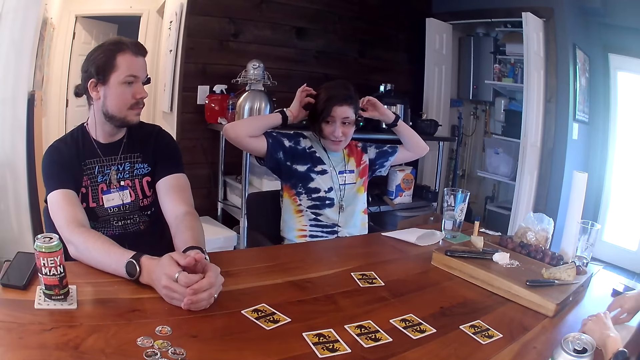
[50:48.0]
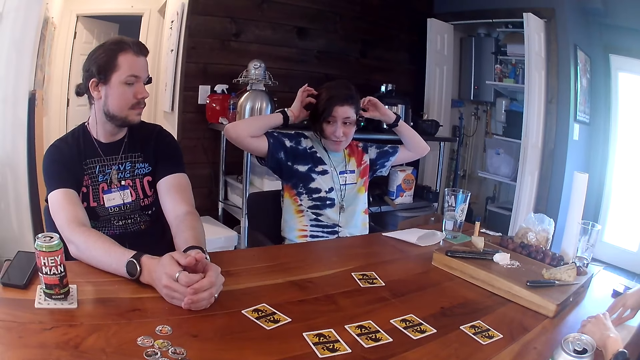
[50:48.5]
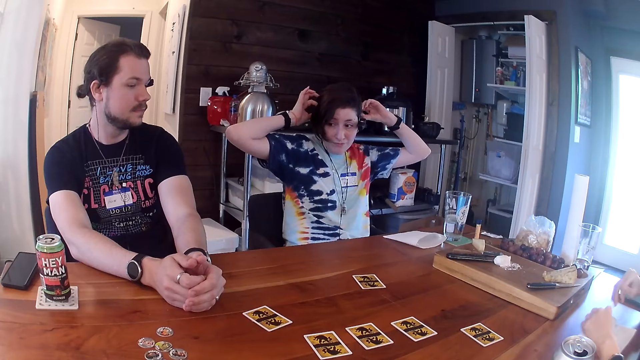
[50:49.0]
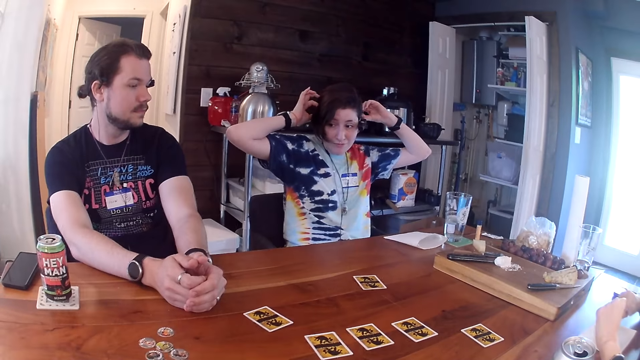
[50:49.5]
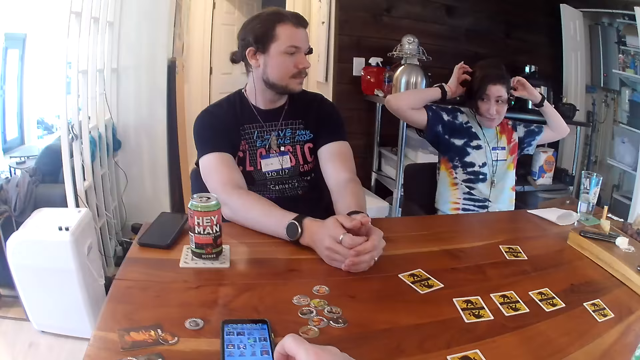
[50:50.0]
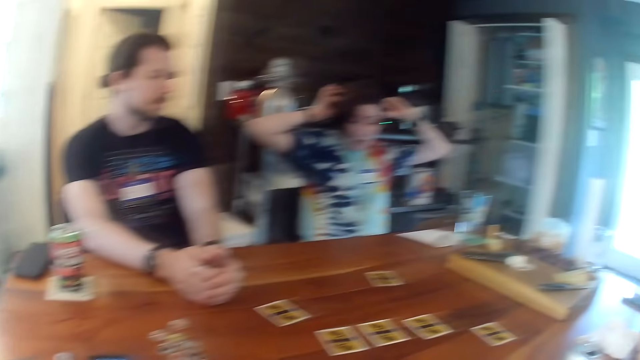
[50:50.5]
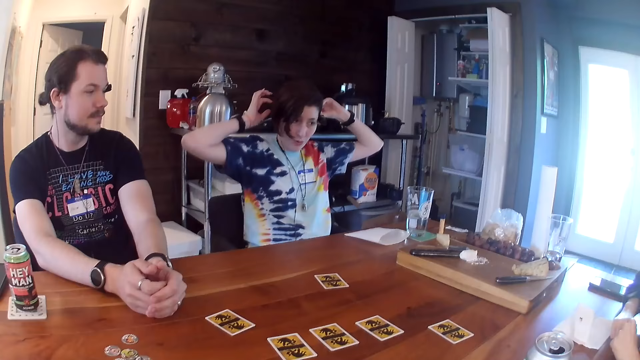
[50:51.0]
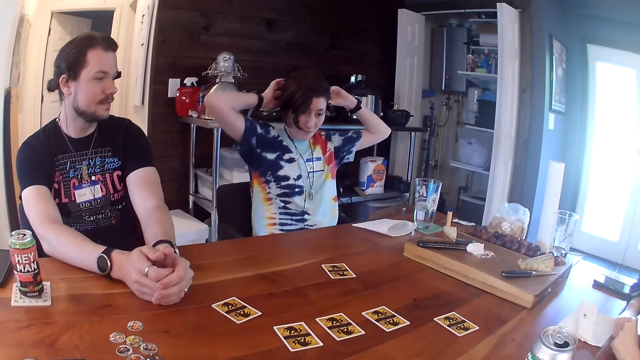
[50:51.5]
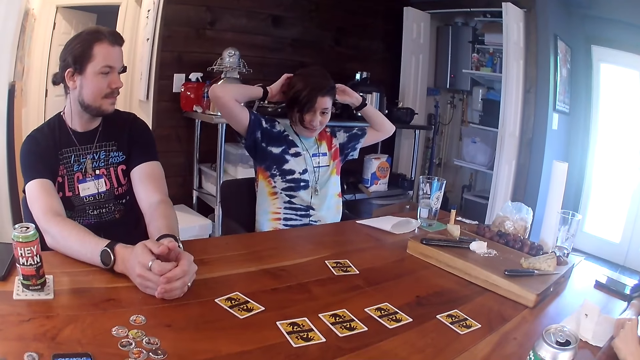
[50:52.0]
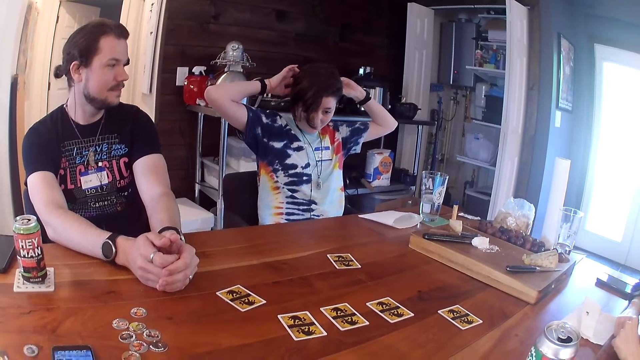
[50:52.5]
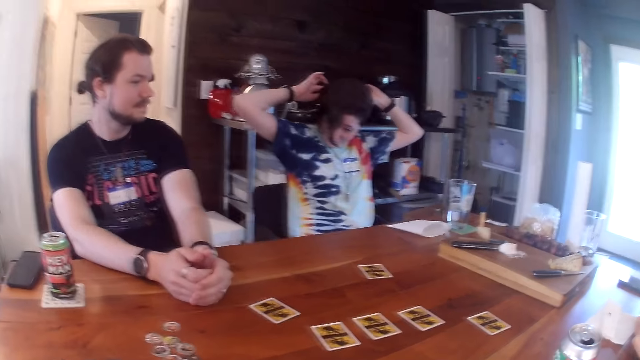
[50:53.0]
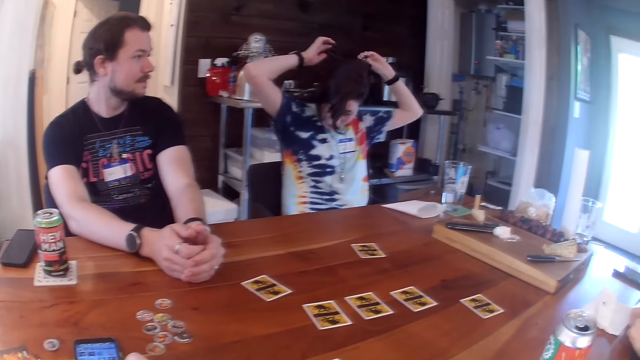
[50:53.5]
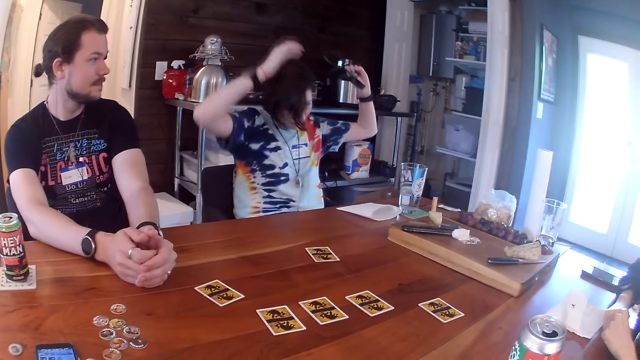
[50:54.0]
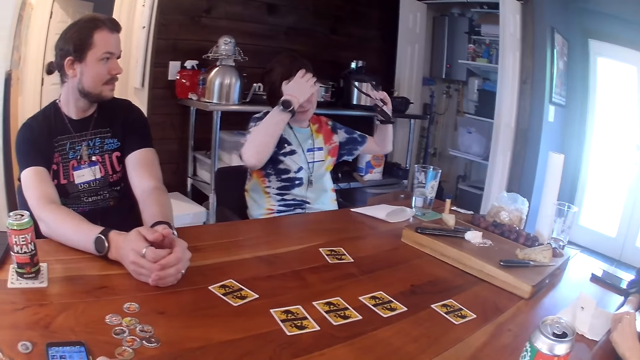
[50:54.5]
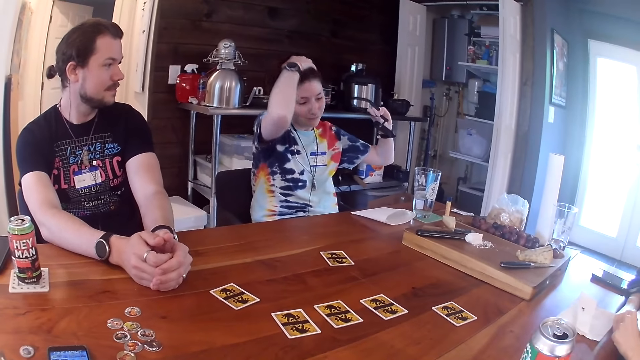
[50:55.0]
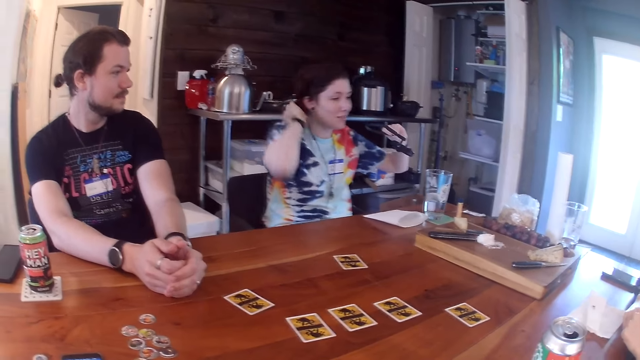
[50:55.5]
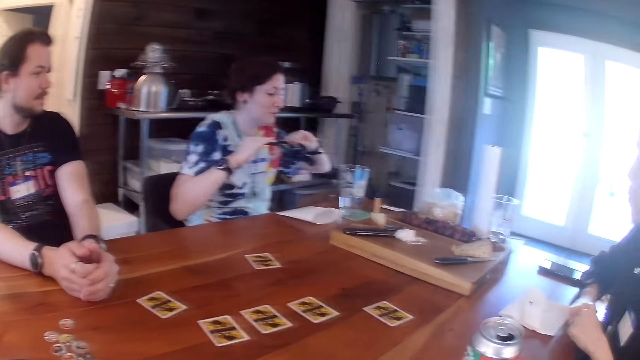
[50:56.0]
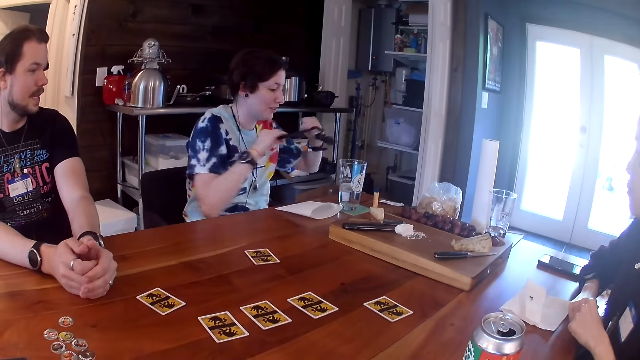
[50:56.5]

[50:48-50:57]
The woman removes the head mount on her head with both hands.

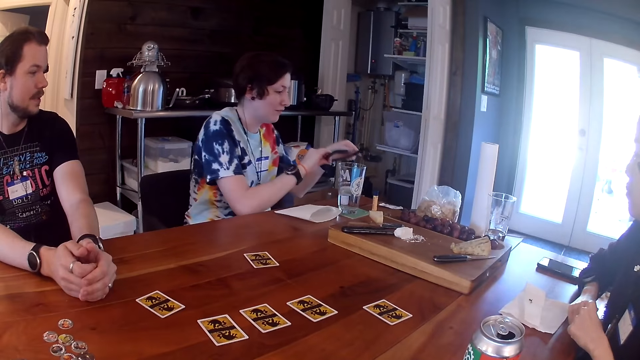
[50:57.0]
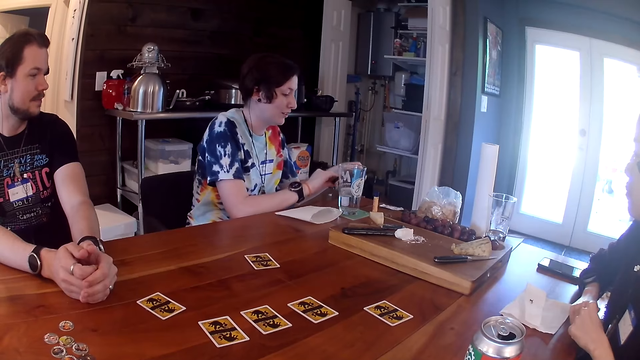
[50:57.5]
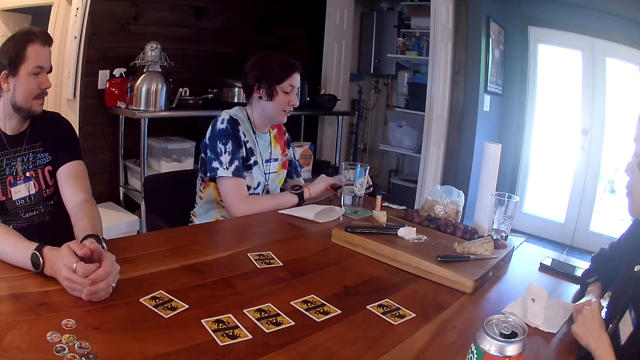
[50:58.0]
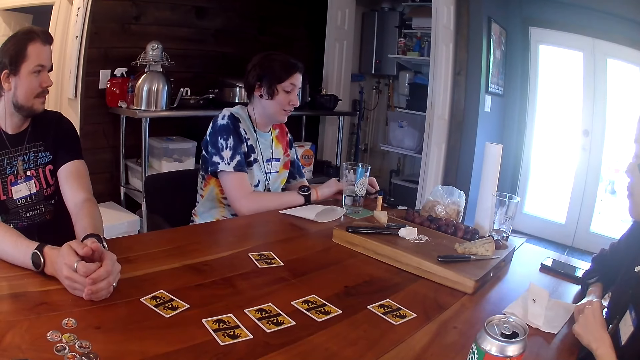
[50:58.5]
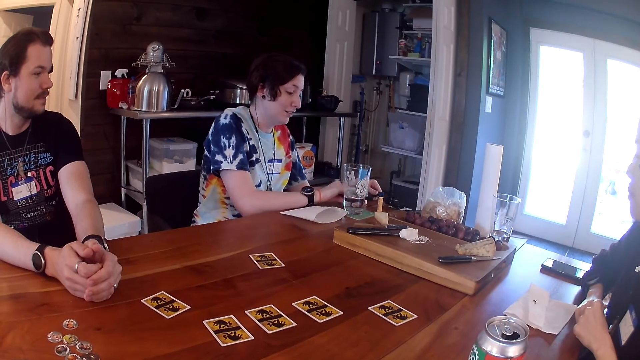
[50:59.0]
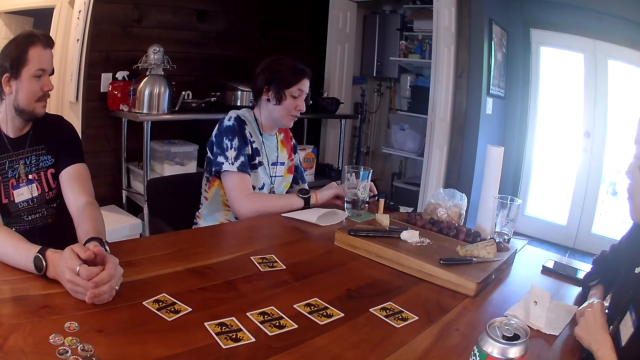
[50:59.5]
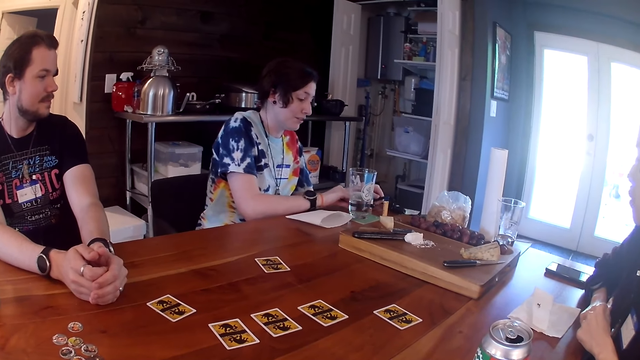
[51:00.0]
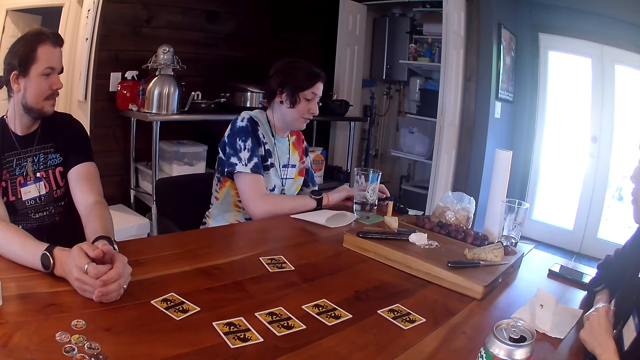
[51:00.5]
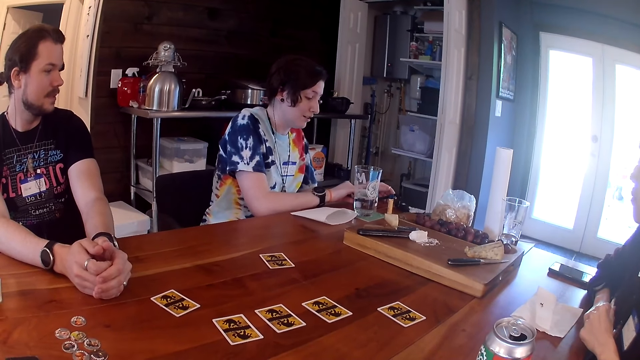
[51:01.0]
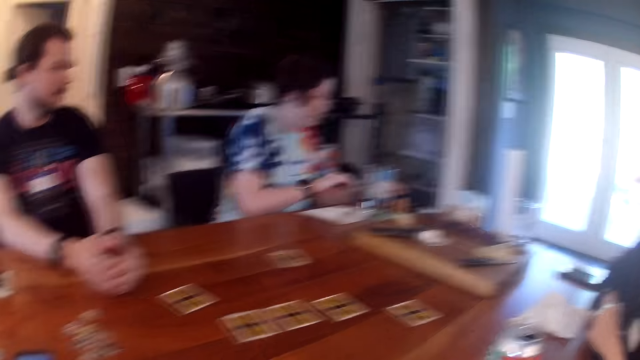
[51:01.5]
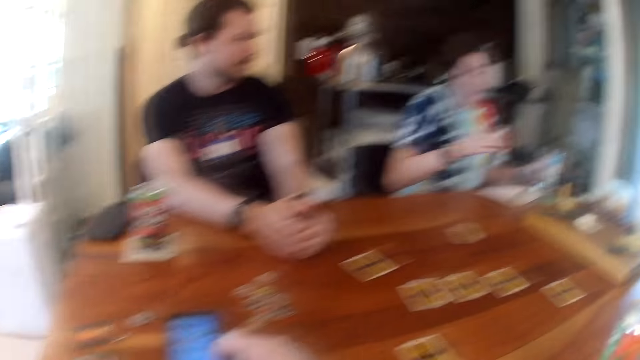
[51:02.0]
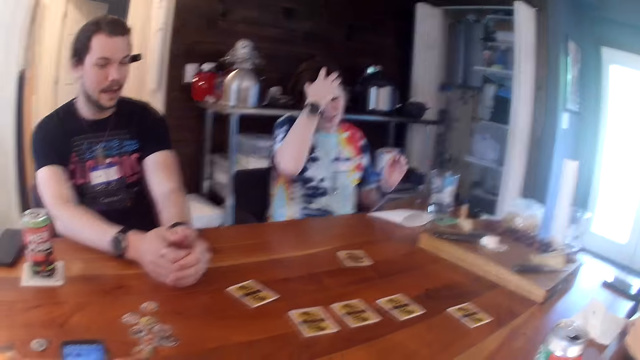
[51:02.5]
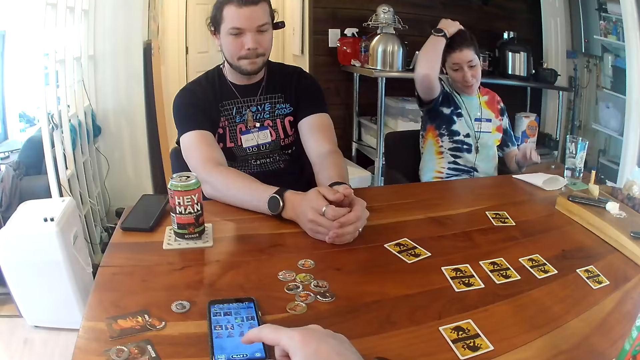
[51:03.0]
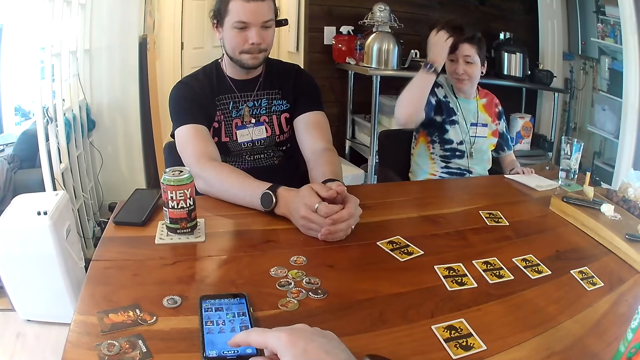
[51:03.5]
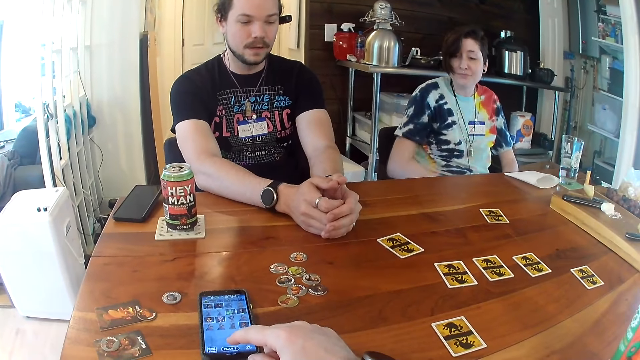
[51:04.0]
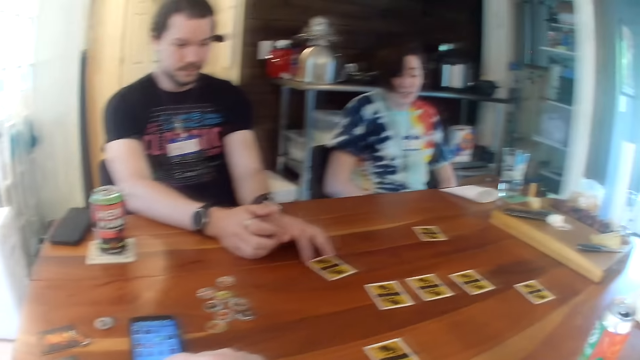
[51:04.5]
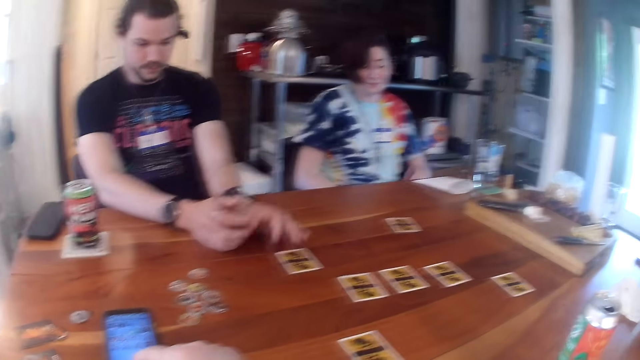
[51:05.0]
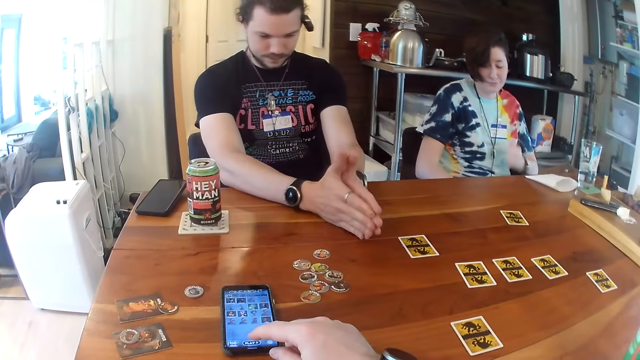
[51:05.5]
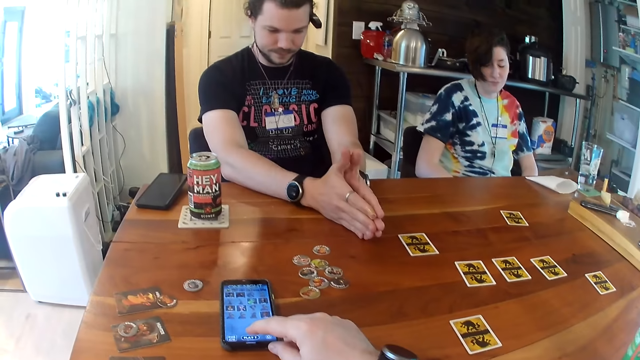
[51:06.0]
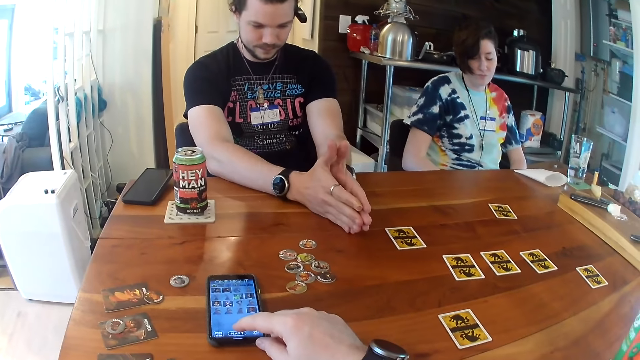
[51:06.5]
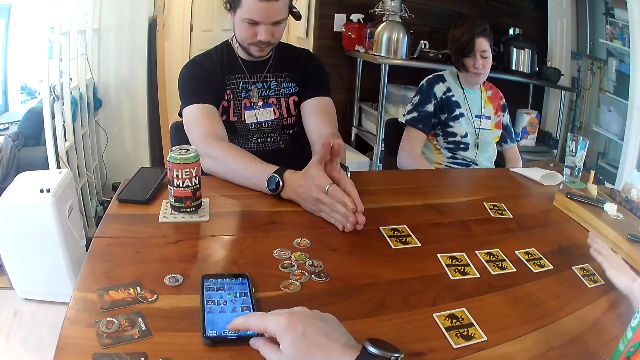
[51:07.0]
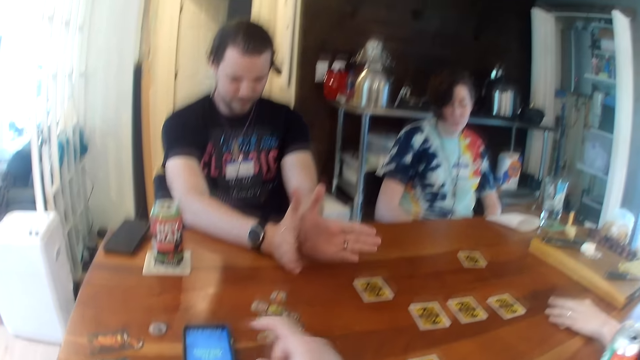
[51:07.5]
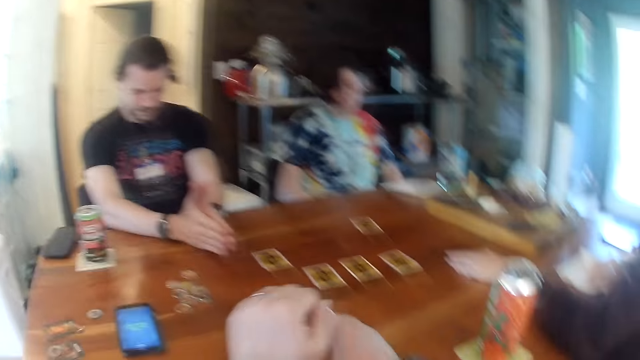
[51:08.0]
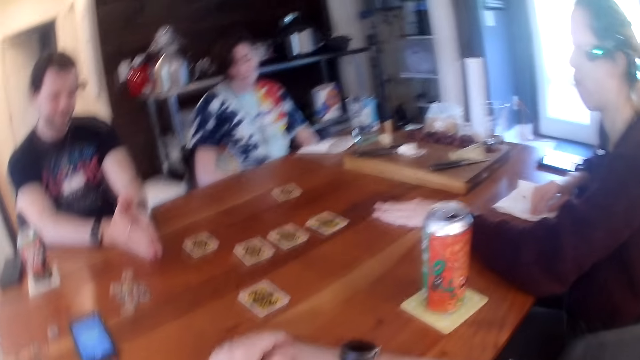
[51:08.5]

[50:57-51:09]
The woman places the head mount in both hands on the table. She strokes her hair with her right hand. The camera wearer touches a phone. A man touches the card on the table with his left hand. The camera wearer operates the phone with his right hand. Another woman places her left hand on the card. The camera wearer puts his hands on the table.
